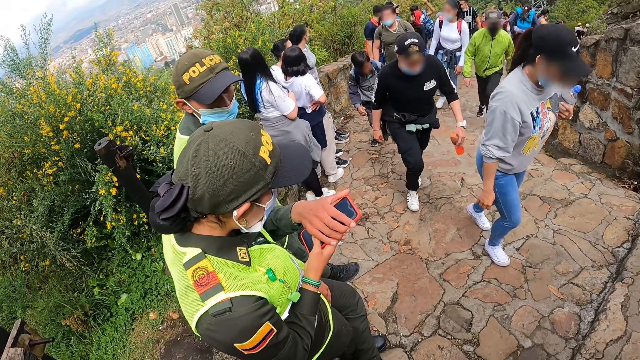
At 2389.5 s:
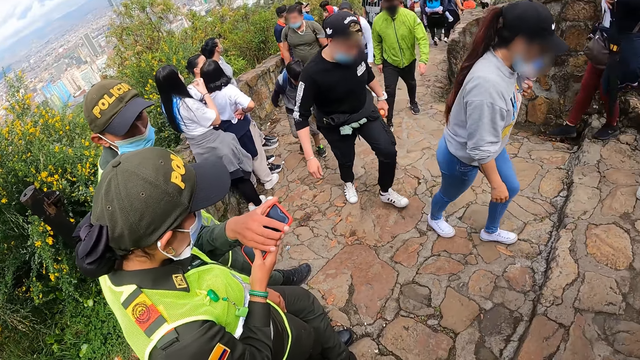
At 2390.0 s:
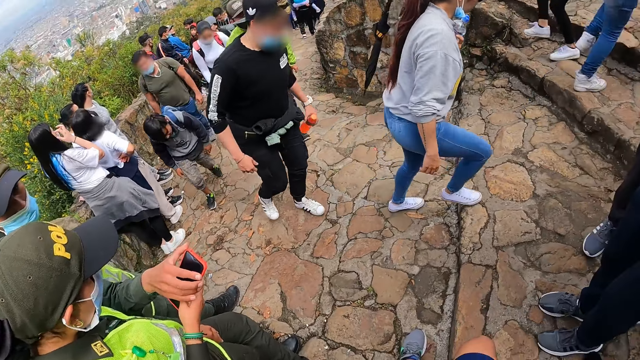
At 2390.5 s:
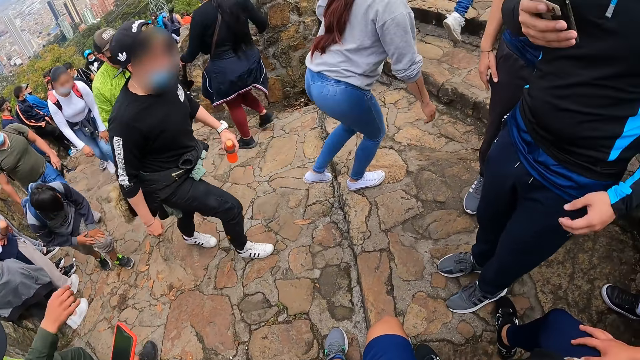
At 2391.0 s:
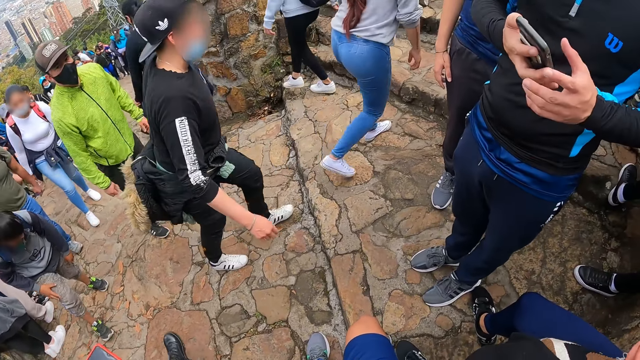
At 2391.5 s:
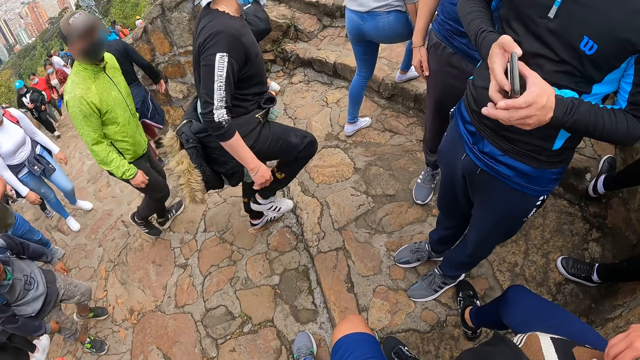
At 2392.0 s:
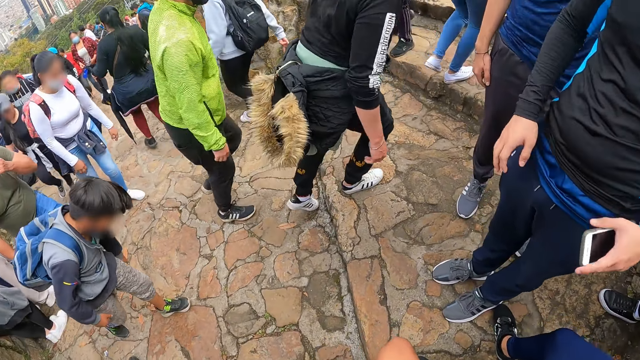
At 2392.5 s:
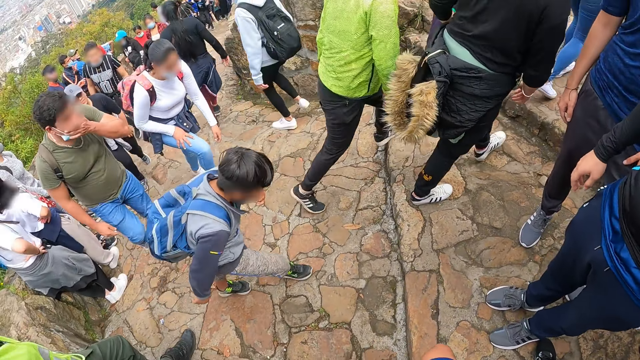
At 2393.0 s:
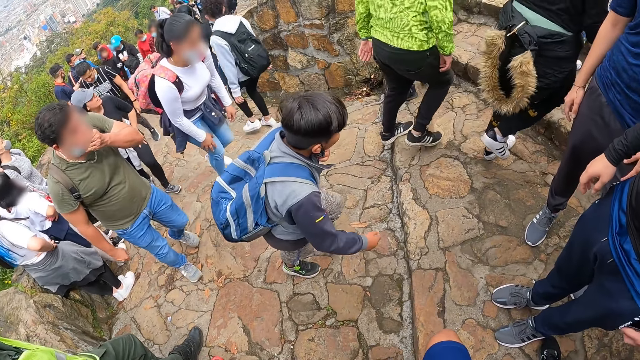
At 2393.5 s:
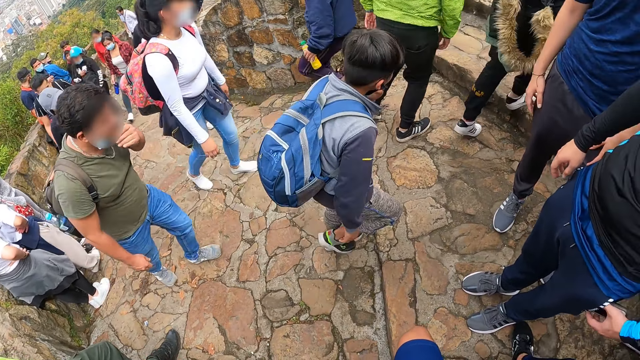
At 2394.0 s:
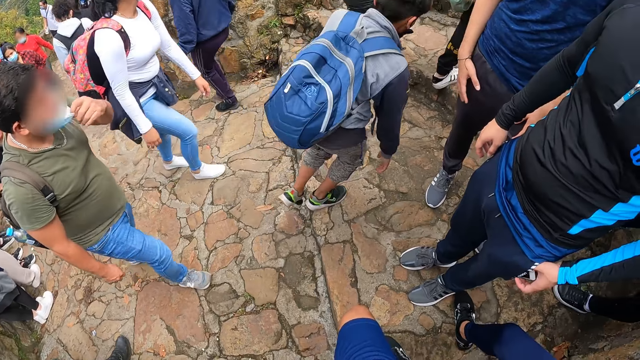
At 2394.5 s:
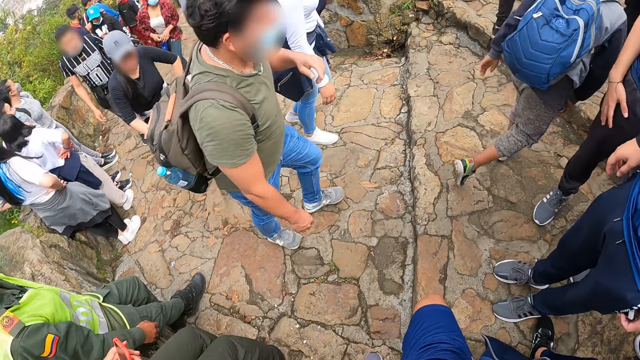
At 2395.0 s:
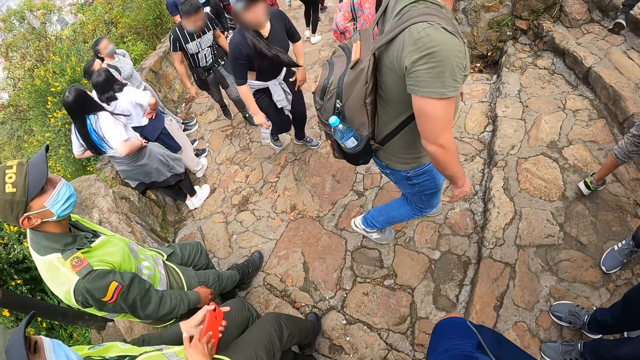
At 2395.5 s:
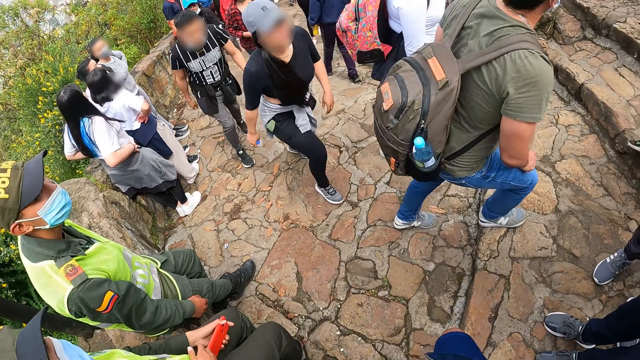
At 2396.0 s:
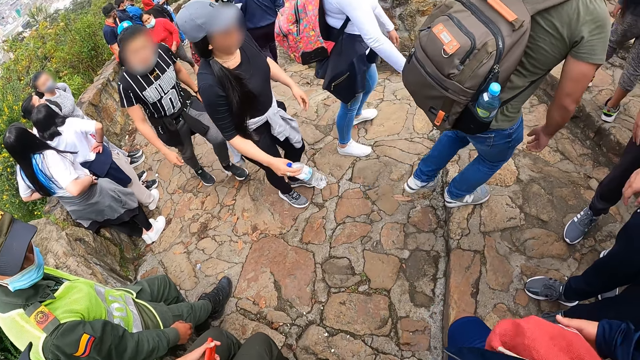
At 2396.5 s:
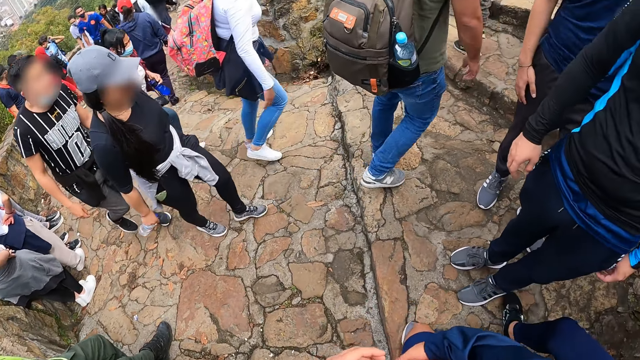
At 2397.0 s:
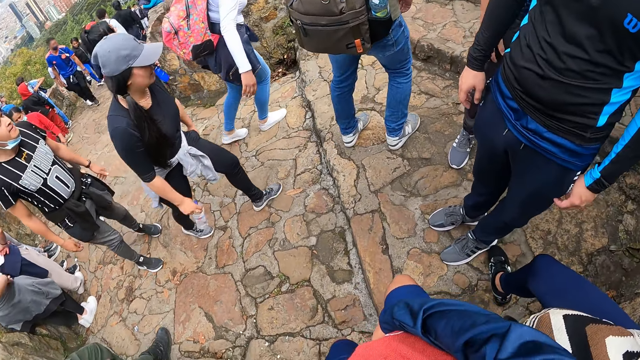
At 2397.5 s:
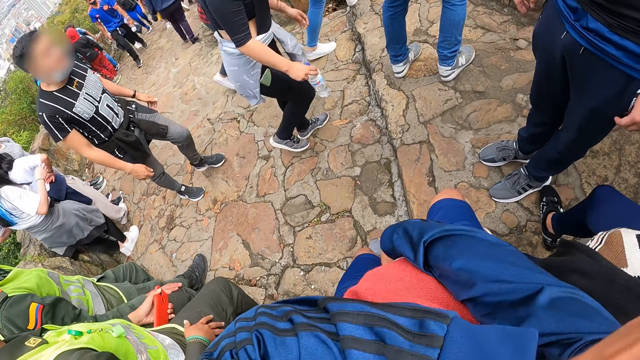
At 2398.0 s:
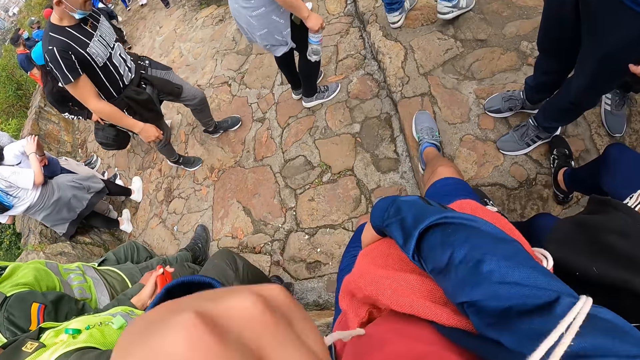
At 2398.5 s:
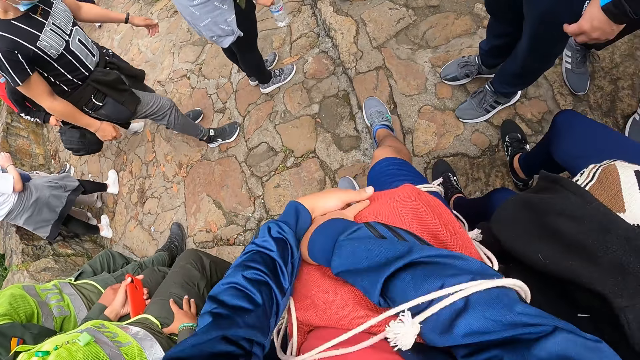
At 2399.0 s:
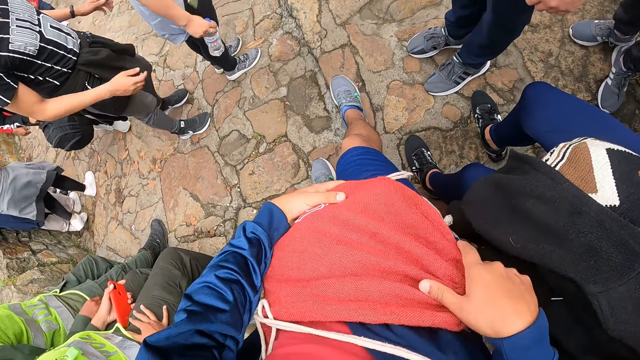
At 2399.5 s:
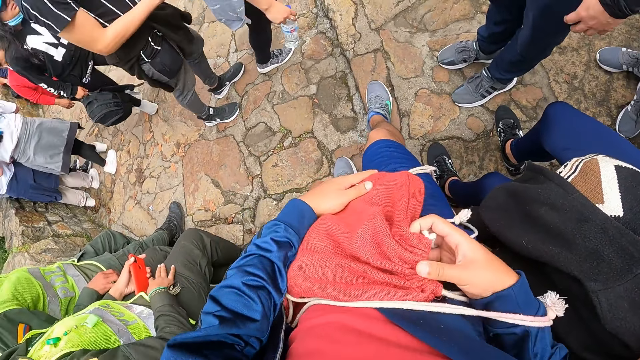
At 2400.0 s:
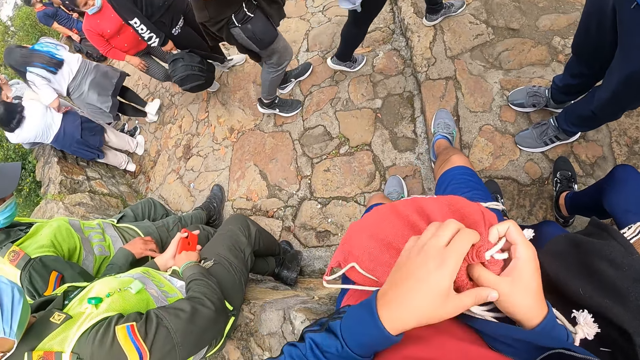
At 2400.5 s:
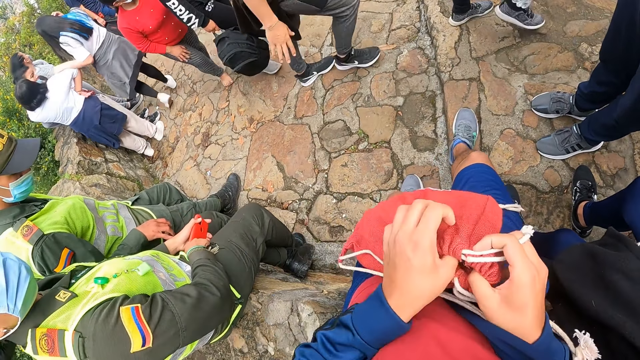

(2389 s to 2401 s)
The camera wearer turns towards a man. The man passes the phone to his left hand with his right hand. The man puts the phone in the pocket. The camera wearer holds a backpack with her right hand. She holds the straps of the backpack with her left hand. She drops the straps on the backpack with her left hand. She holds the backpack with her left hand.

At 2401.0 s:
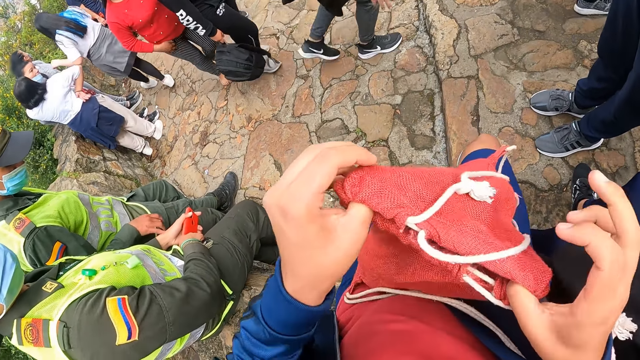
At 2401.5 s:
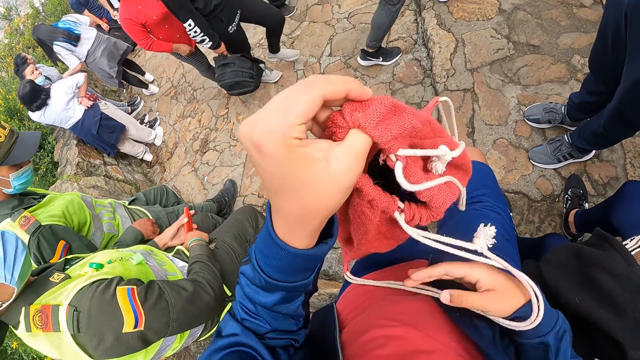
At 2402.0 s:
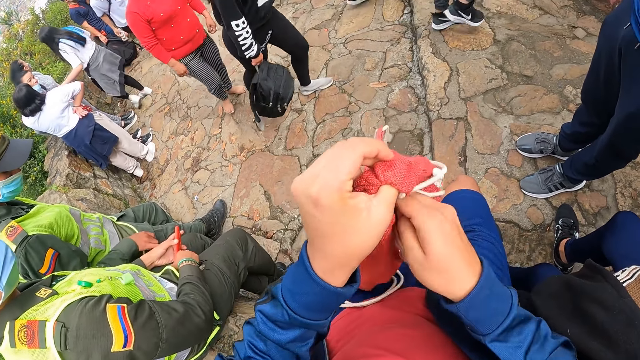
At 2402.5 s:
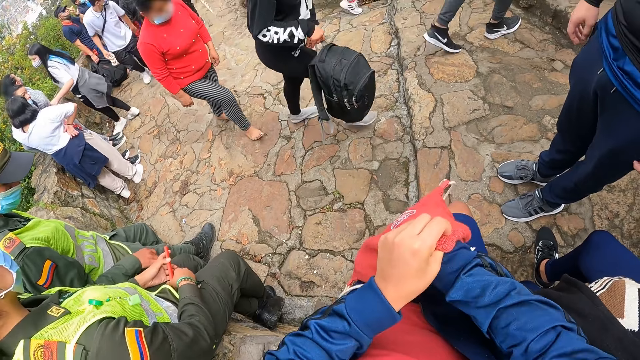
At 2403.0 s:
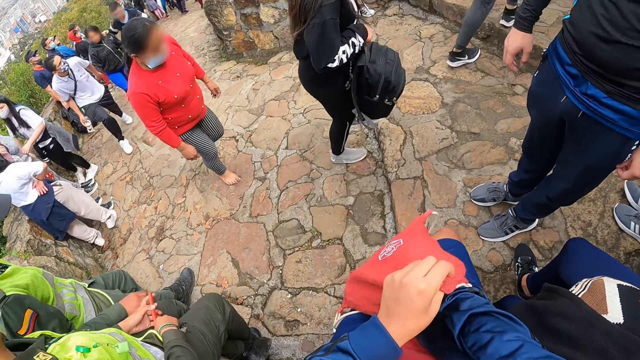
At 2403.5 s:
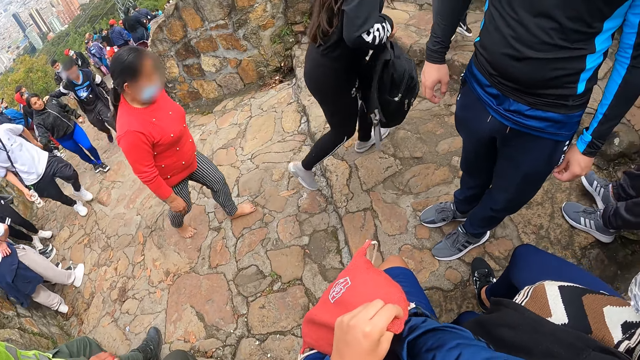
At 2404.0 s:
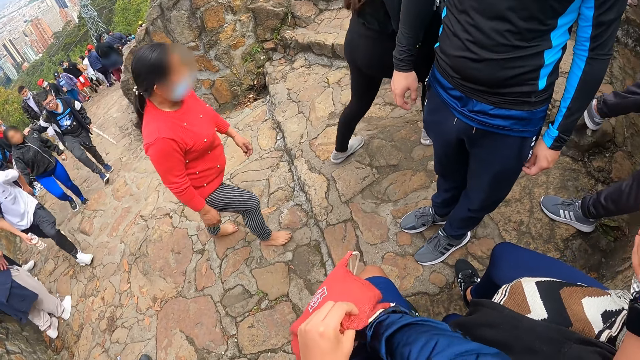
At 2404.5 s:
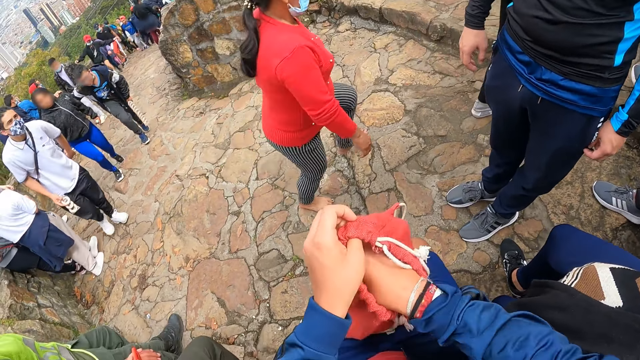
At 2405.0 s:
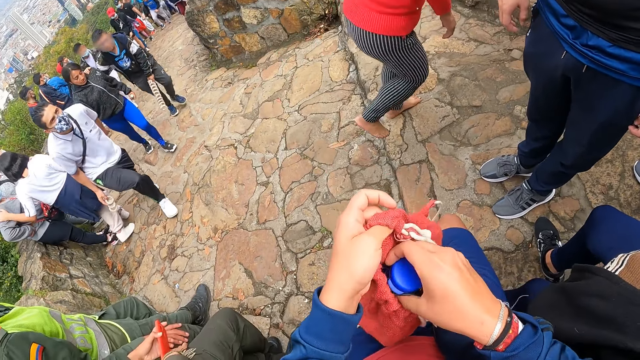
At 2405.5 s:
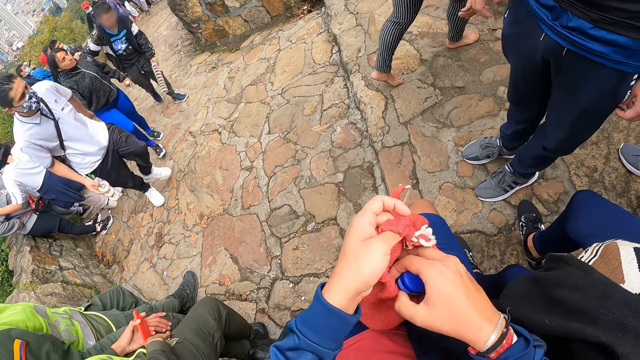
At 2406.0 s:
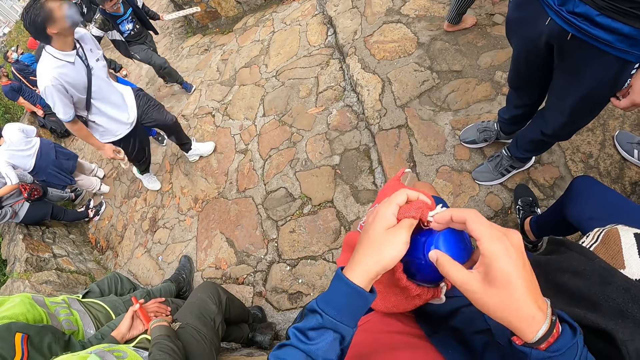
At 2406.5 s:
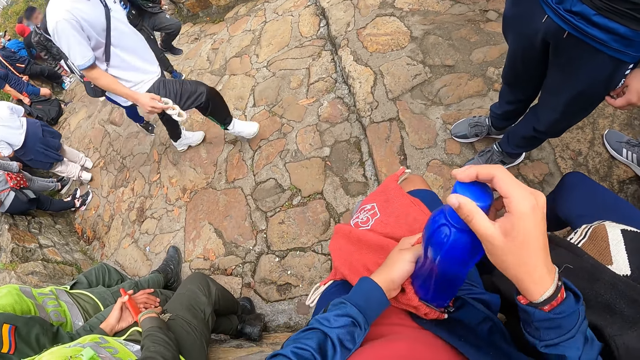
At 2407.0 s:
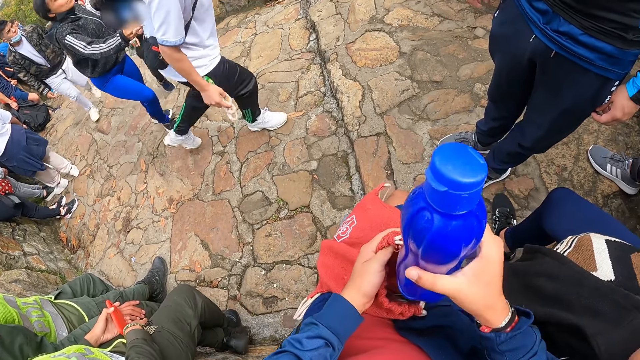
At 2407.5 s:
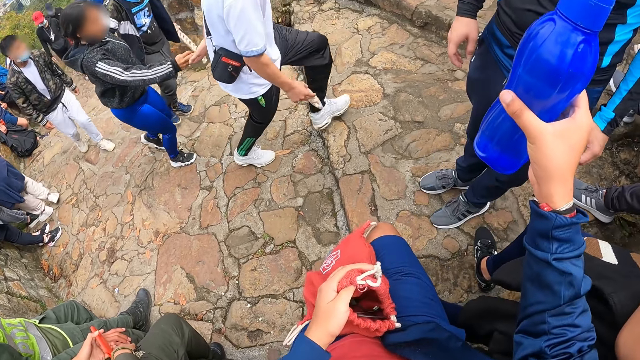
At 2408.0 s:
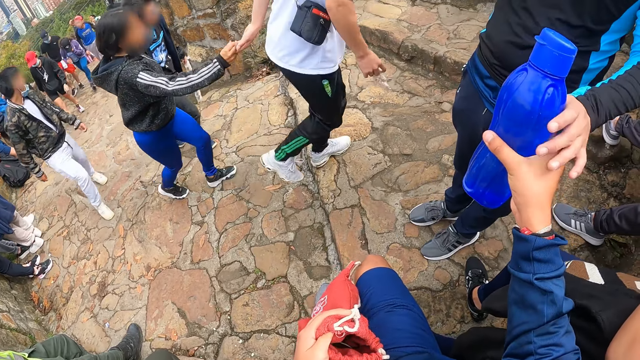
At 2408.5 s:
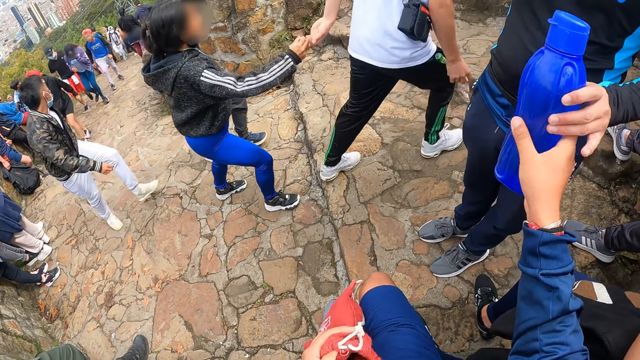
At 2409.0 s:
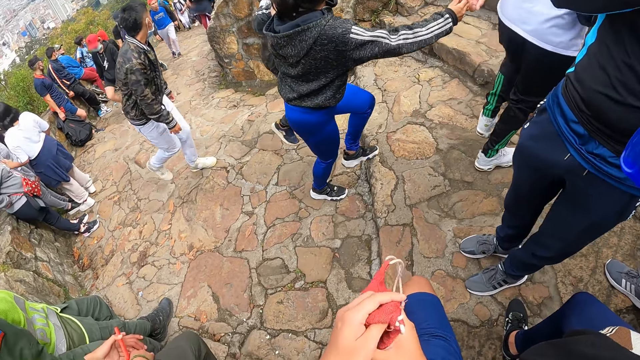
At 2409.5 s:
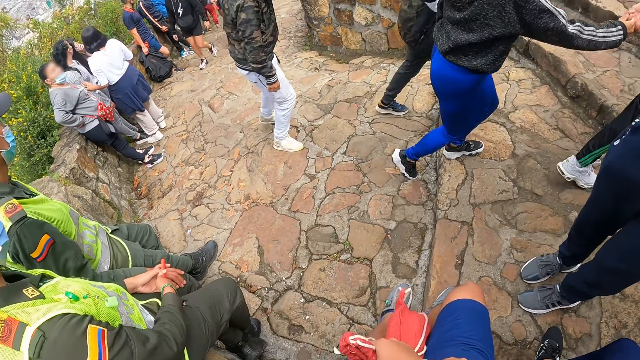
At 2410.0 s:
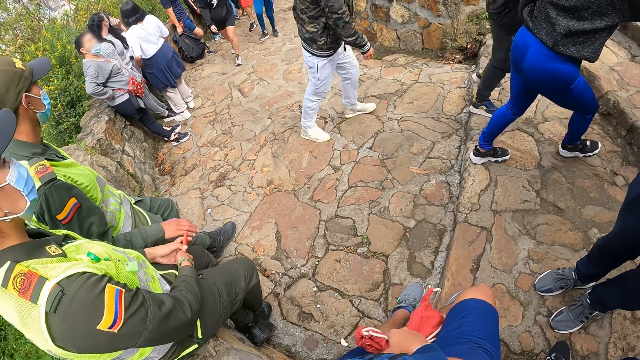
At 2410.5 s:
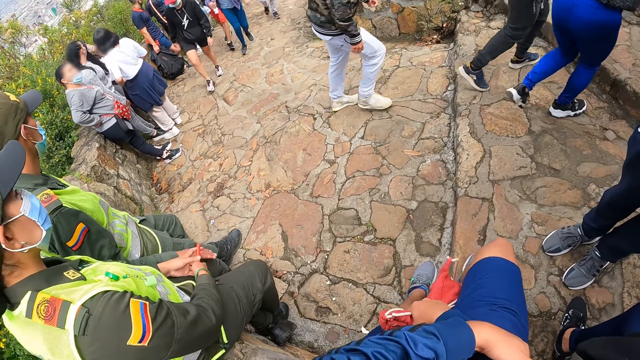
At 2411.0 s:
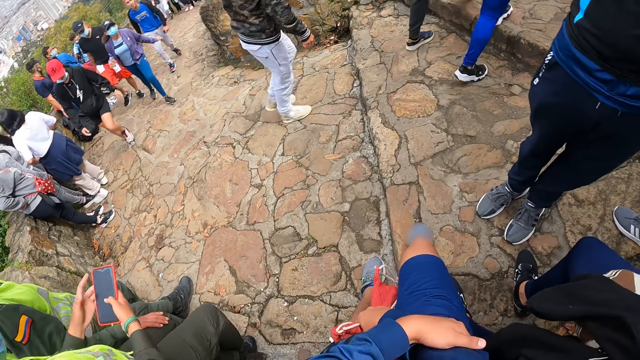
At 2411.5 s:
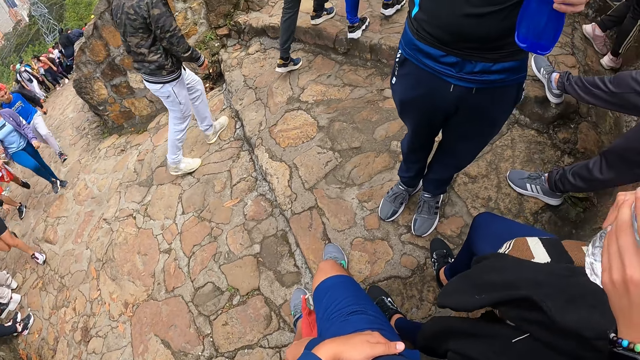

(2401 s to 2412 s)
The camera wearer opens the backpack with both hands. They put his hand in the bag. They remove a water bottle from the backpack with her right hand. They pass the water bottle to the man with her right hand. They hold the bag in his right hand.
